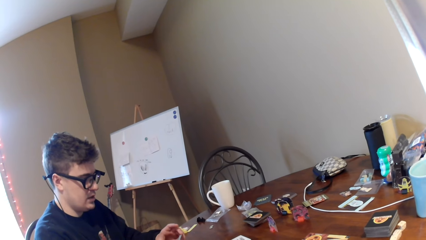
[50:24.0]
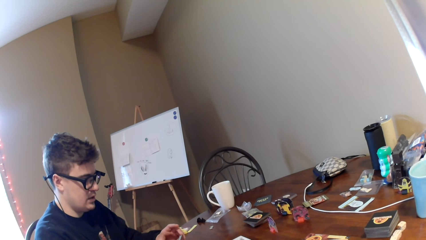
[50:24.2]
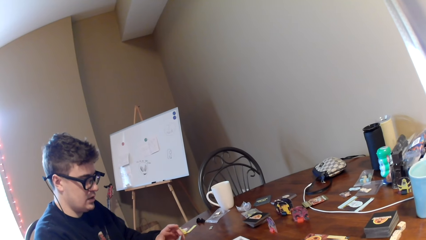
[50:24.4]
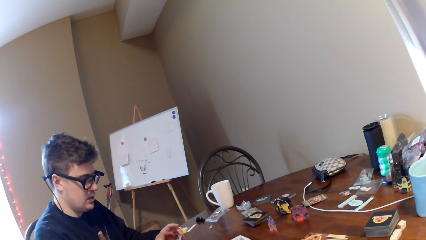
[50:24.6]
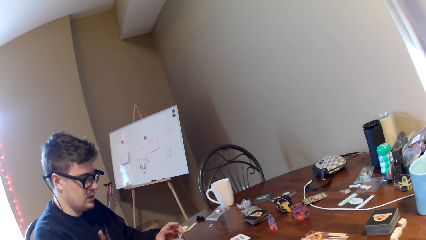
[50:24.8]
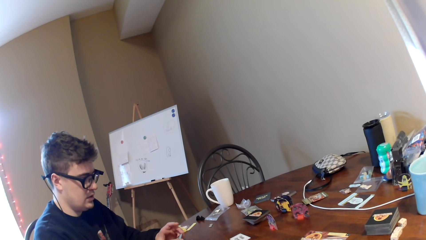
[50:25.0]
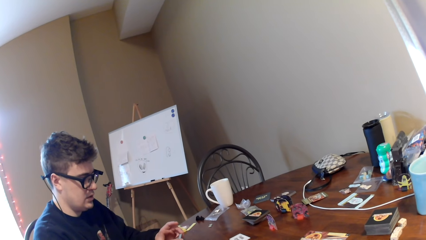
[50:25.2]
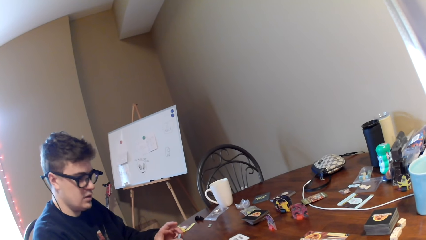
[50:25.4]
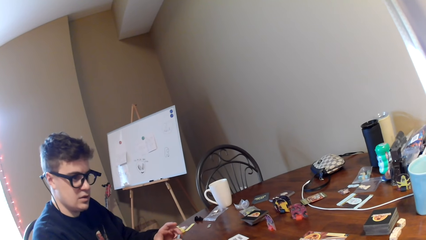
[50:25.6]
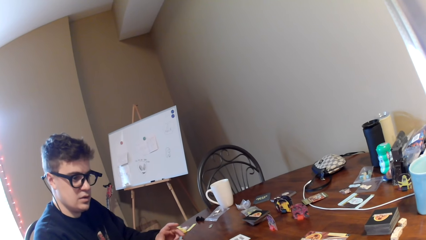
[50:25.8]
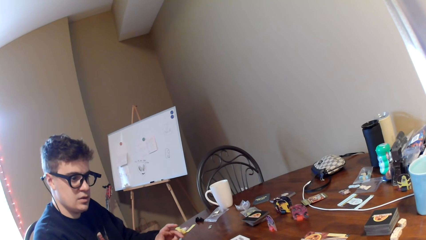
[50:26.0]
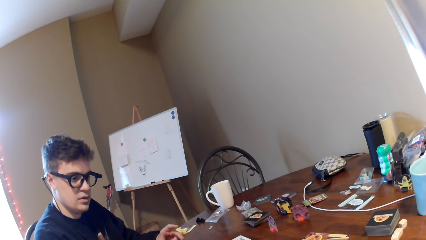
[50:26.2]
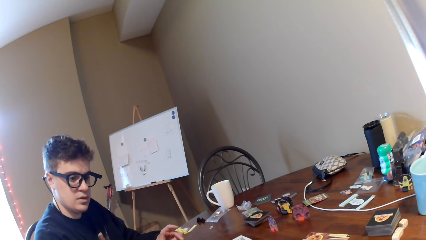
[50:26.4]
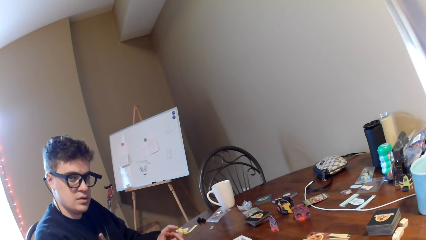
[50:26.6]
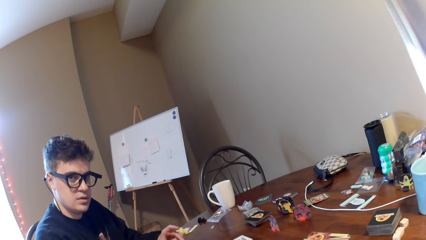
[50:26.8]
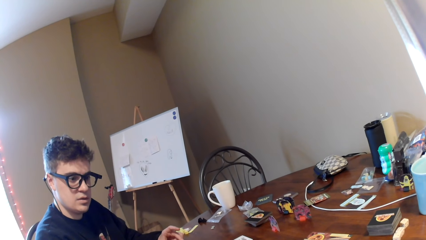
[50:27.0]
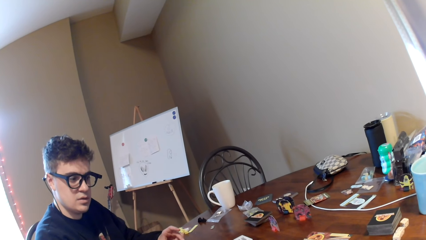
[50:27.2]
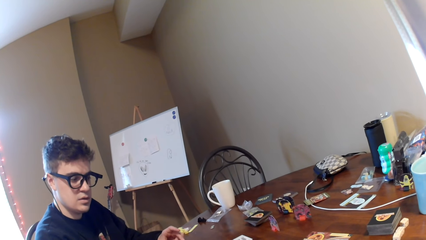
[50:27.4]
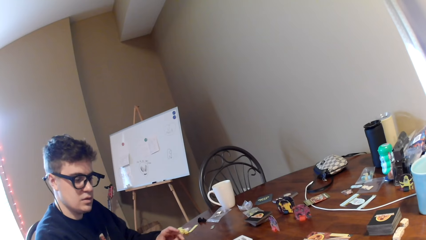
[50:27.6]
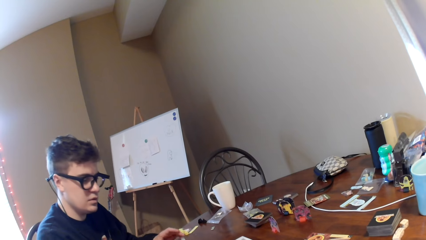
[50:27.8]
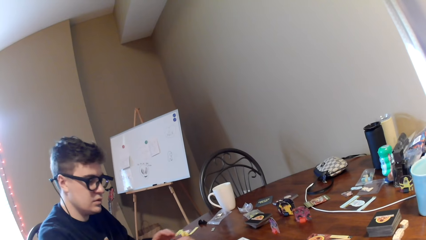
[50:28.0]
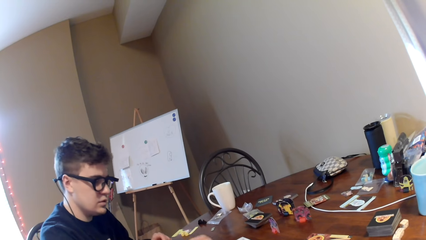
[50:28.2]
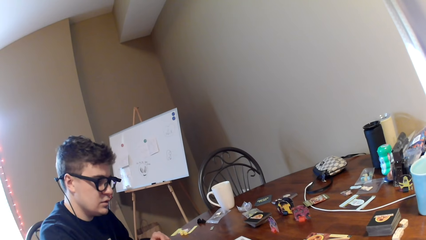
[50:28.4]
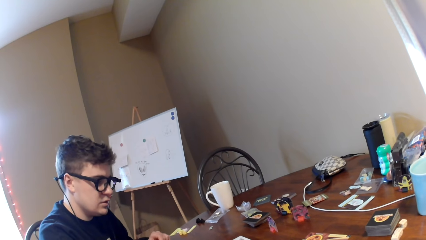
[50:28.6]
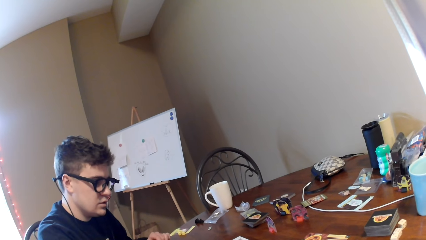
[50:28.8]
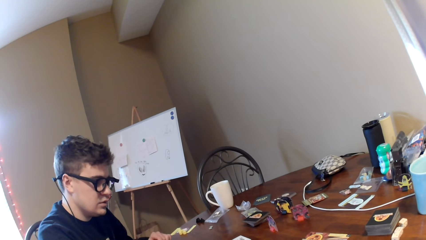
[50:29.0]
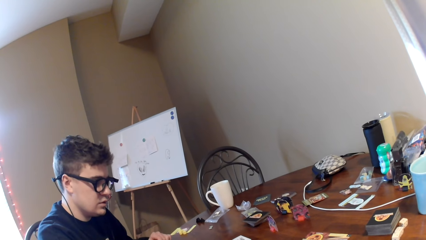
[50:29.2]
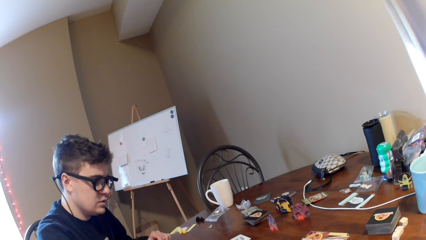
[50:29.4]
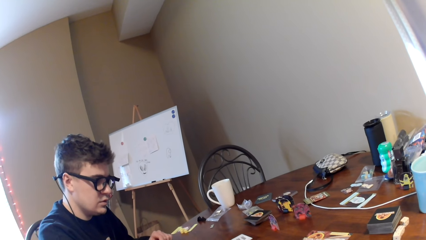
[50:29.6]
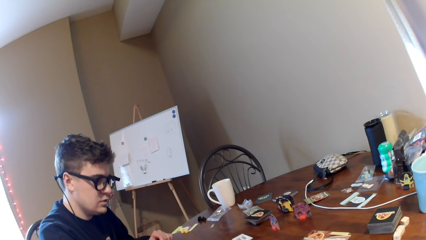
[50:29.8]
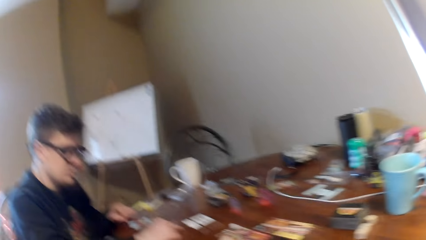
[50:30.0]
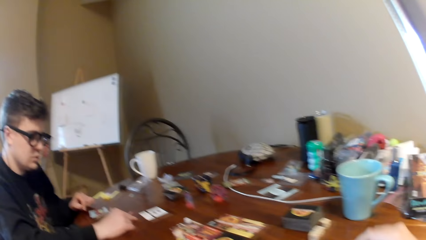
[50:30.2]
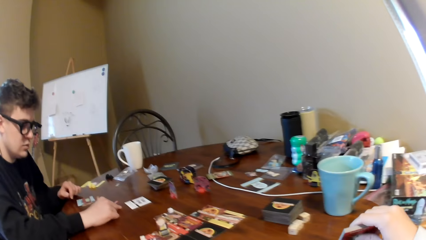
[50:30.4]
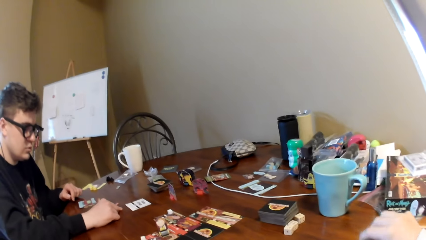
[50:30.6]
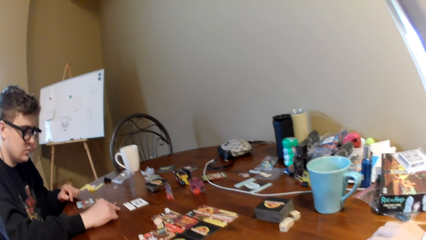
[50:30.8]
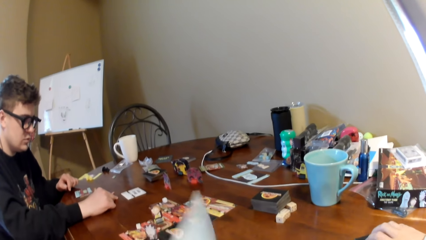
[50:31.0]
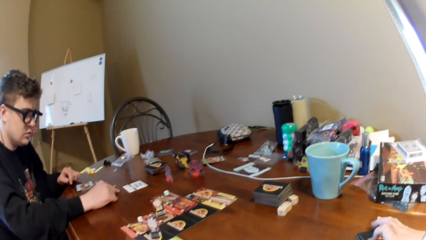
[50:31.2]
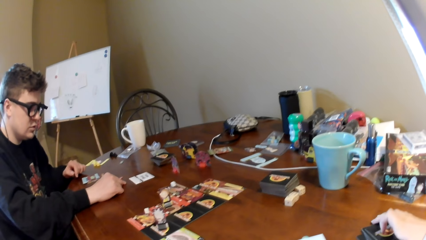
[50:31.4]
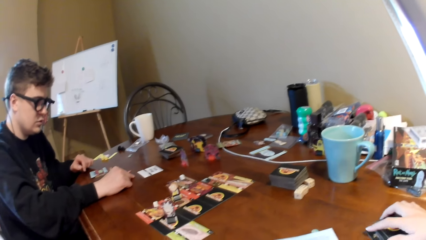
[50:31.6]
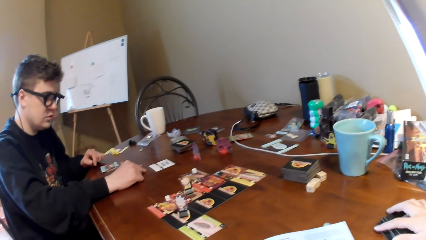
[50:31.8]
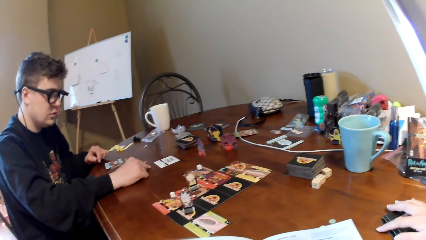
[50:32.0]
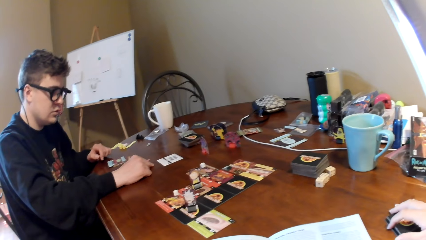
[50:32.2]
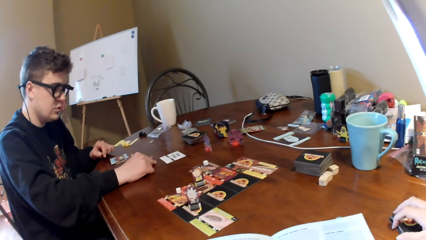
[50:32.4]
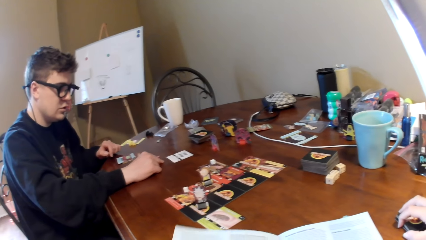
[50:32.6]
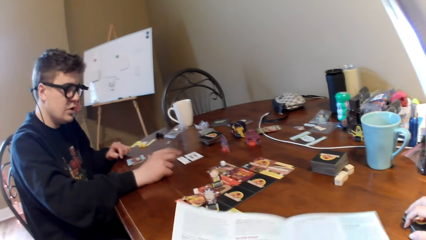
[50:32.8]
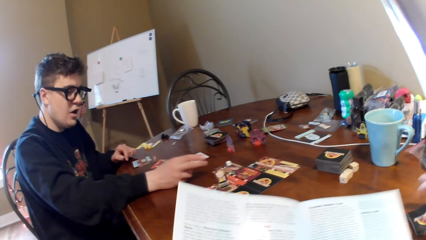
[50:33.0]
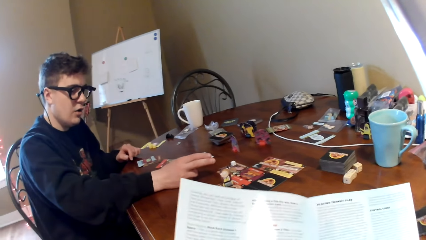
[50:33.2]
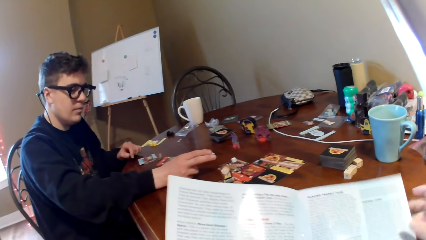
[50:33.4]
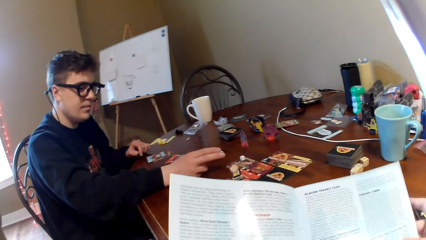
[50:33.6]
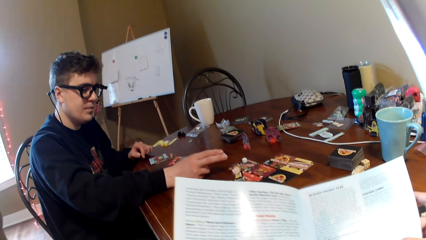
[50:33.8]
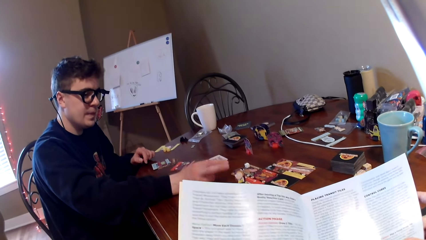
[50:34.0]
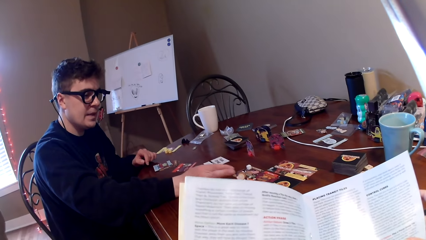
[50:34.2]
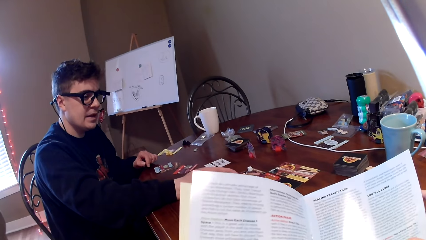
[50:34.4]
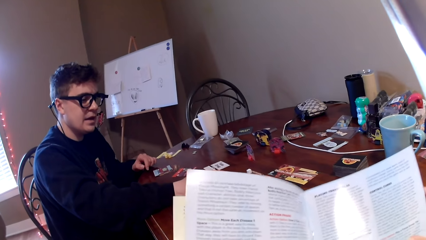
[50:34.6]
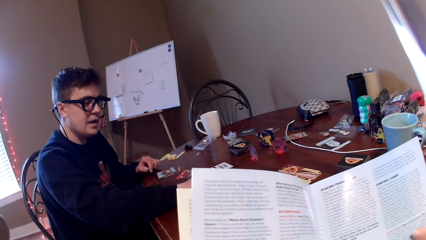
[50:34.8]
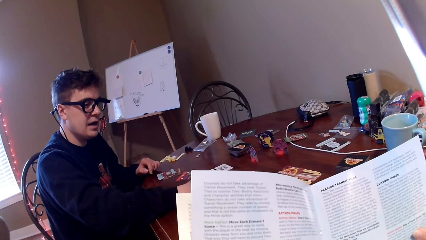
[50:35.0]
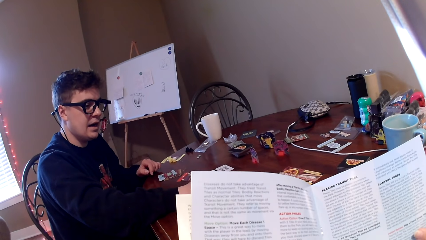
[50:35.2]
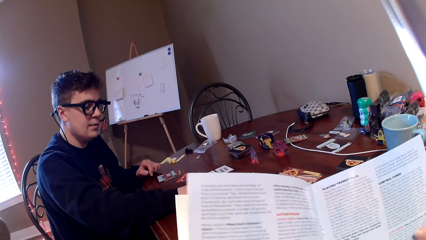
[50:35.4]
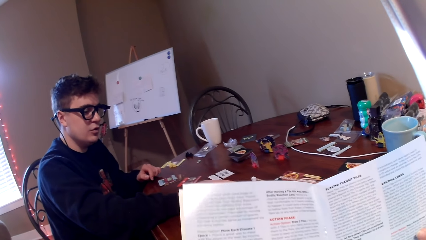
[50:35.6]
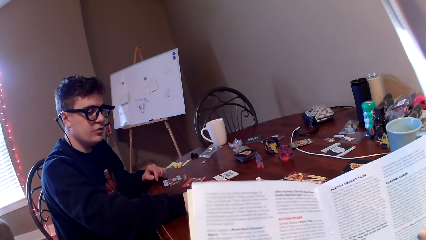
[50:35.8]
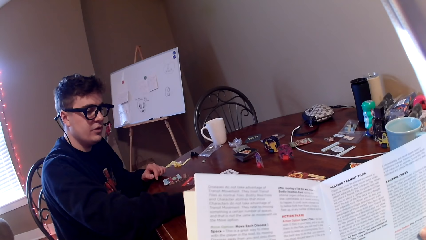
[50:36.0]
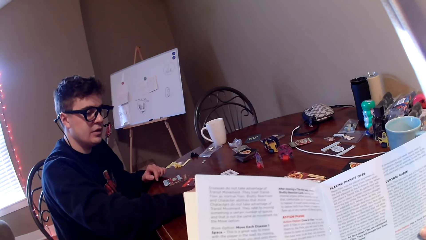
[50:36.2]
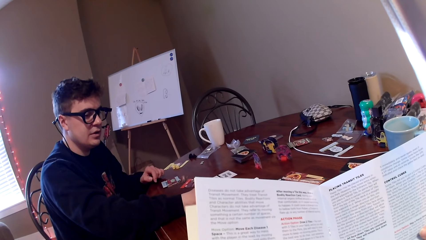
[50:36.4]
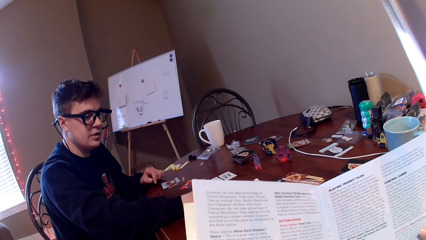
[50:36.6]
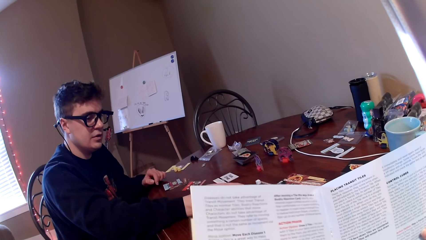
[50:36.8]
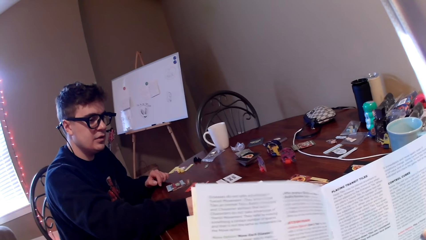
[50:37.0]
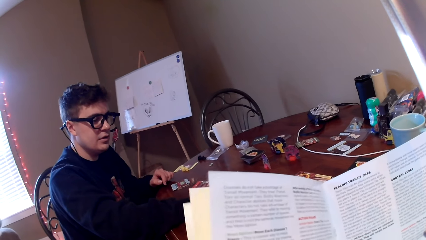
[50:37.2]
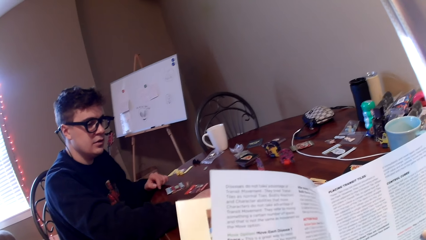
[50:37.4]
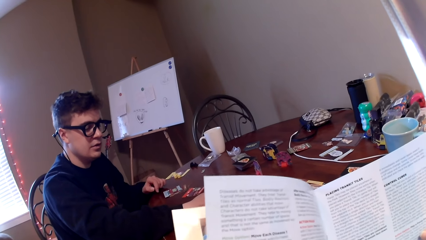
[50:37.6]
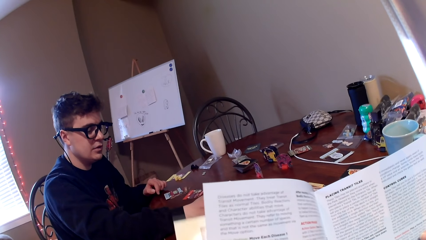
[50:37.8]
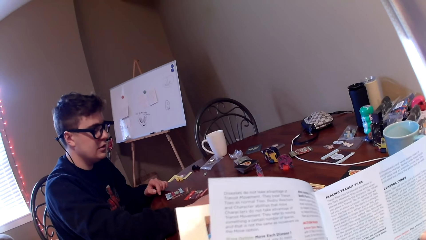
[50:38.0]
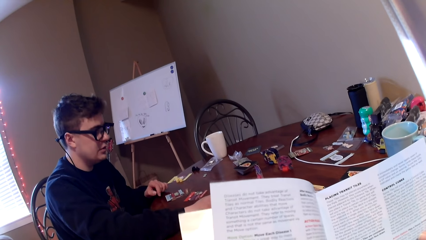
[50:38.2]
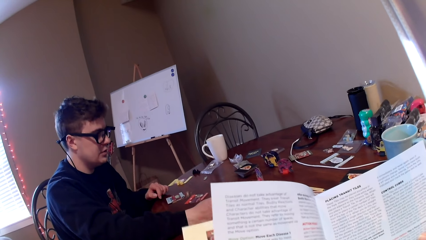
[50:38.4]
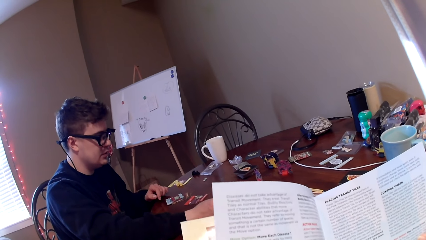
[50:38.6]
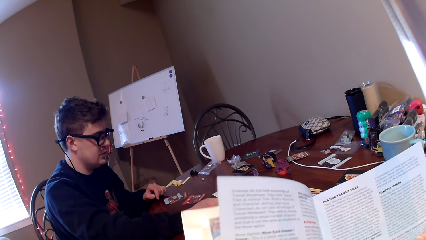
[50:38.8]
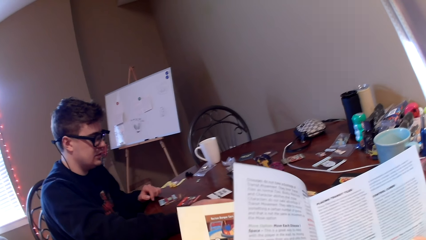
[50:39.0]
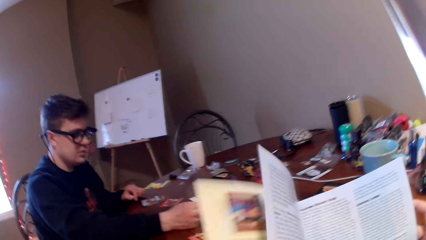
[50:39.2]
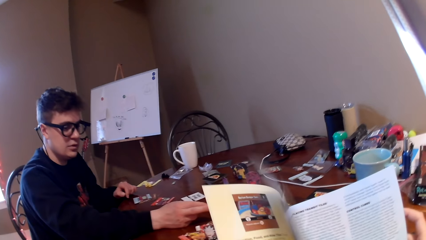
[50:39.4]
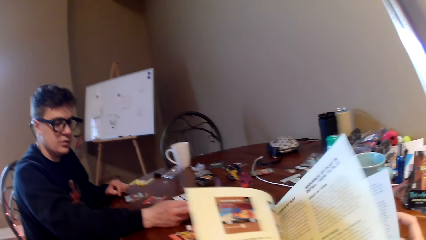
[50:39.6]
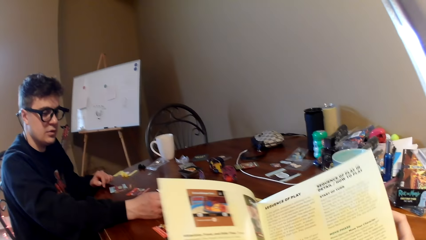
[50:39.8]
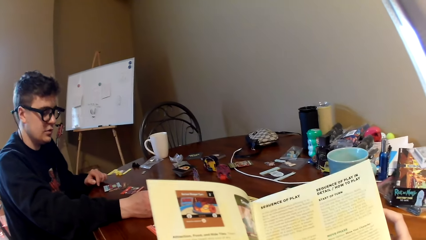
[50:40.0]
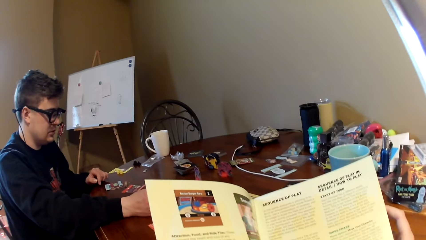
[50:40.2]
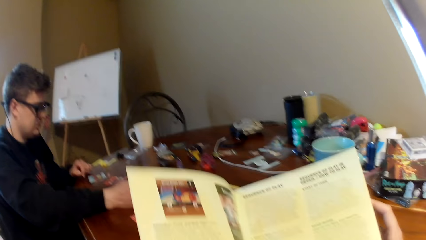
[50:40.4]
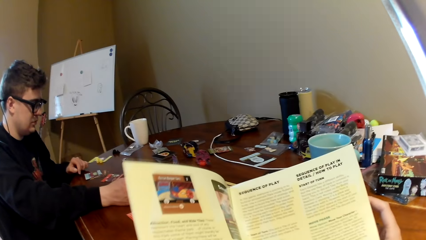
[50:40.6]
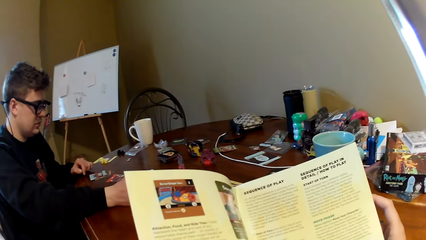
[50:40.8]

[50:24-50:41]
The camera wearer puts the cards on the table. They move the cards on the table. They read a booklet. They turn the booklet leaf.
